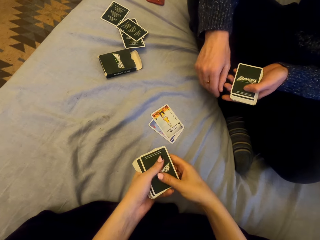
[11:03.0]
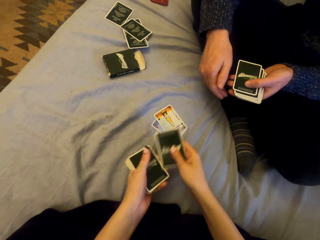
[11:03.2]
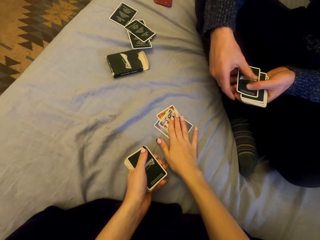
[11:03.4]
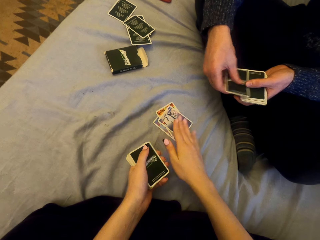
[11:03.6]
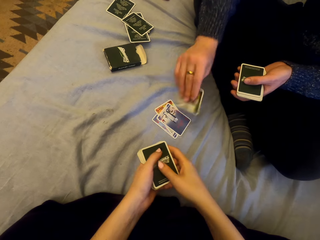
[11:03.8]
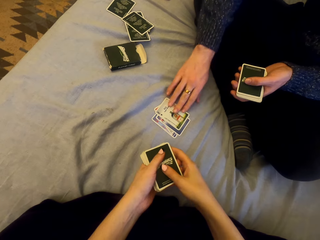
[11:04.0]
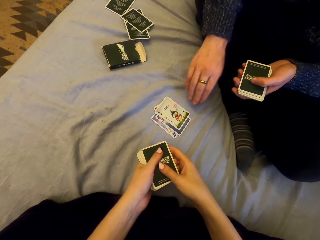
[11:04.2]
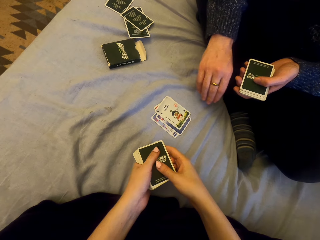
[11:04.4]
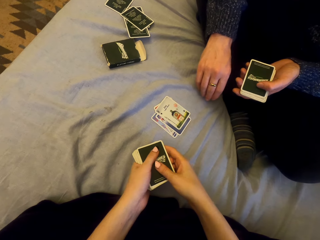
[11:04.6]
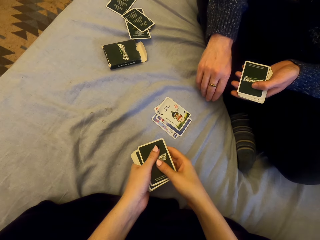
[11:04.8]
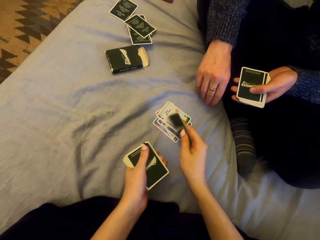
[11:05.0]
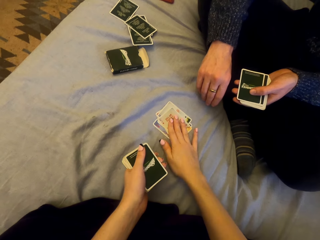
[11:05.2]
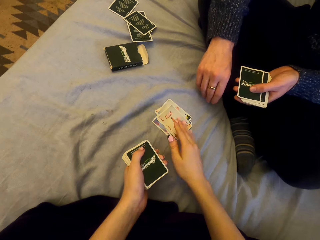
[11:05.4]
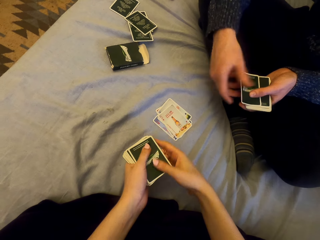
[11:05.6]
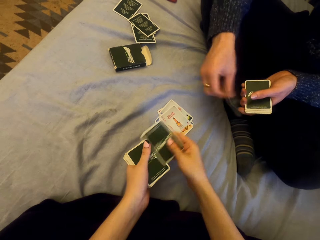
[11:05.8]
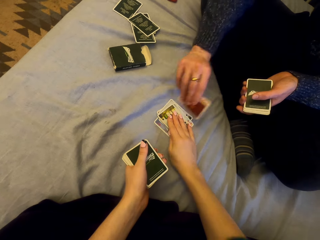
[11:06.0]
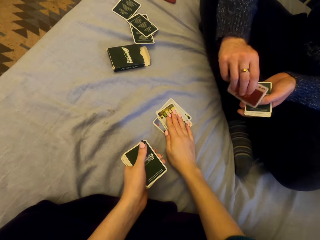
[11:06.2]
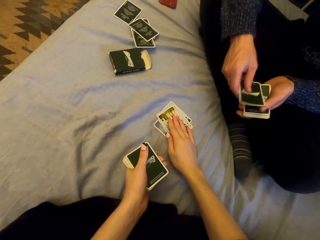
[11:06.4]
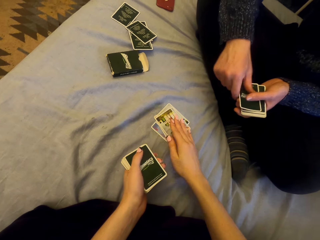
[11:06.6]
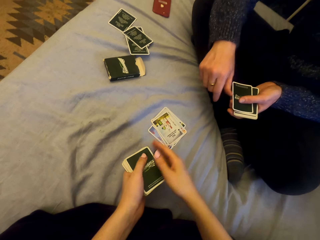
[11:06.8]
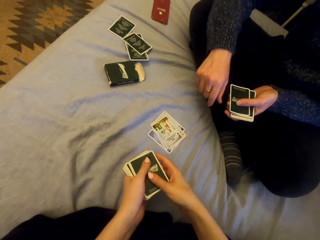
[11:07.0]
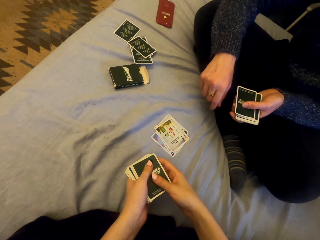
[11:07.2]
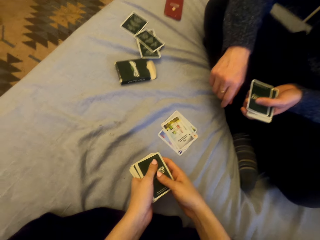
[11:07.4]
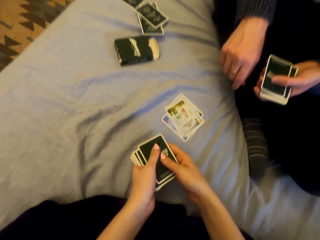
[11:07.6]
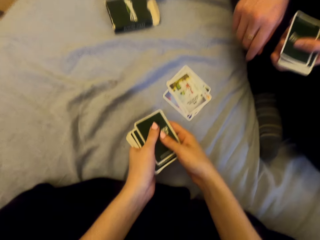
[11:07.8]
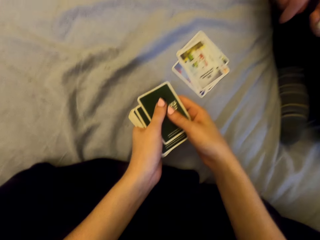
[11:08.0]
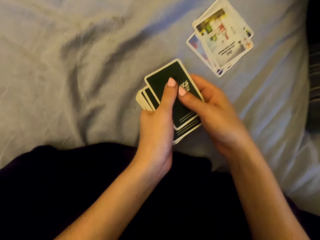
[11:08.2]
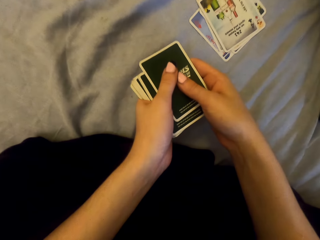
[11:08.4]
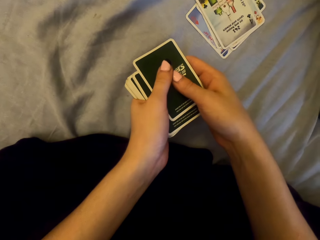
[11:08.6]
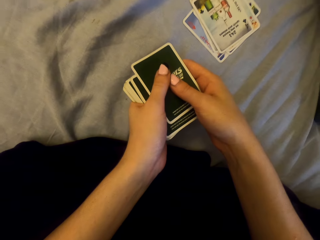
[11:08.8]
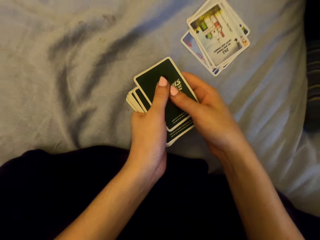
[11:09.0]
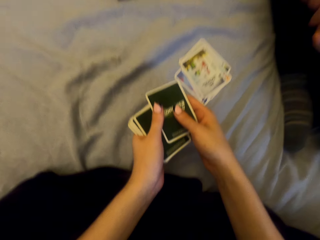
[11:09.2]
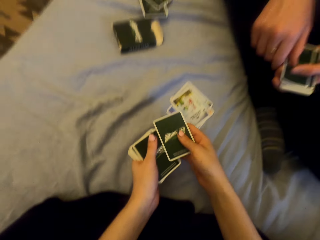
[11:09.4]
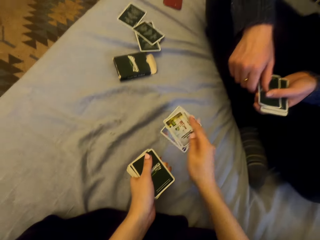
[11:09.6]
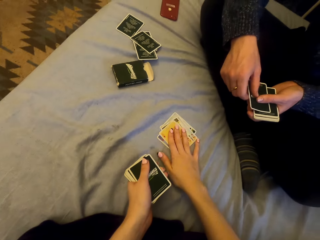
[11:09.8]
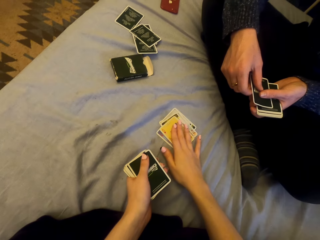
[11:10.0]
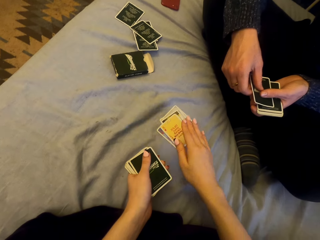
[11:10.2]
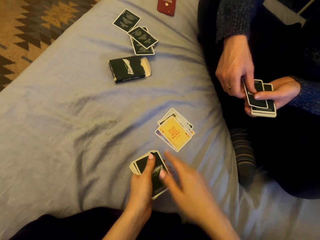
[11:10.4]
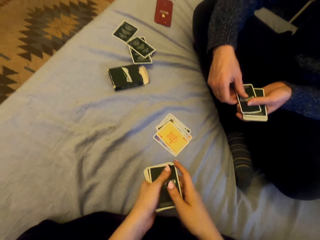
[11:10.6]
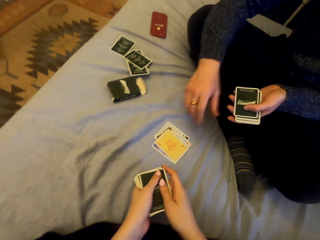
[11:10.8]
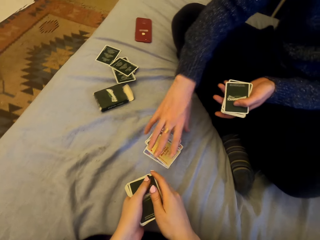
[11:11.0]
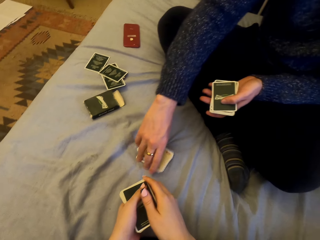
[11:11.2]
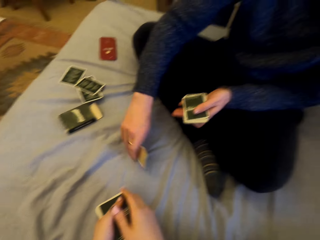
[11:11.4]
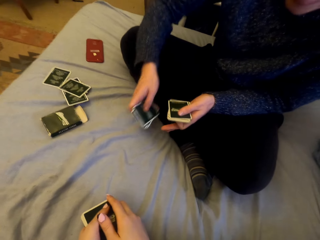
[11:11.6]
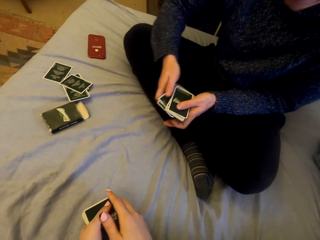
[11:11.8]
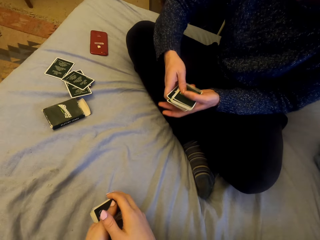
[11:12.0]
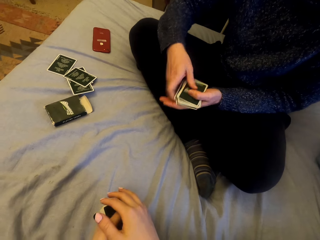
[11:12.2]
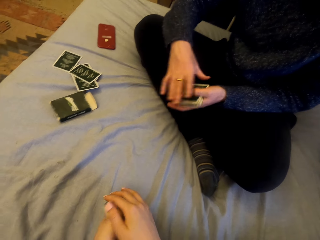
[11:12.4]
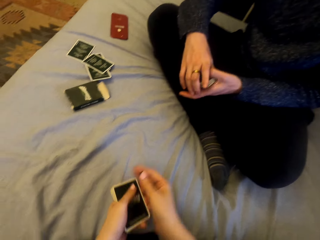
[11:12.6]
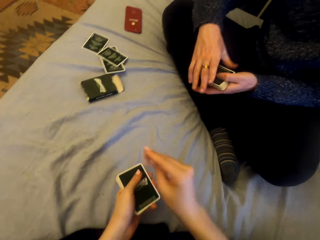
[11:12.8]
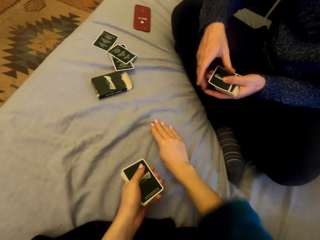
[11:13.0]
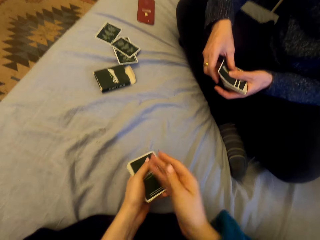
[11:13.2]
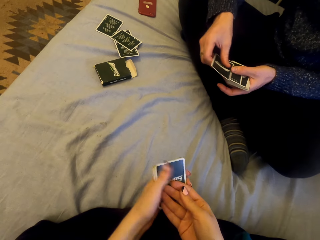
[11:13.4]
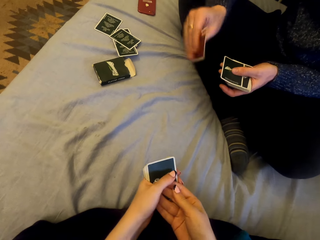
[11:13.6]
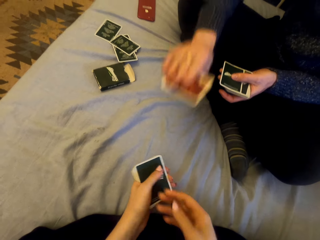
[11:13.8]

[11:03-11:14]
The camera wearer plays cards with a man. They put the card down repeatedly. They laugh. They put the card down. The man picks the cards.

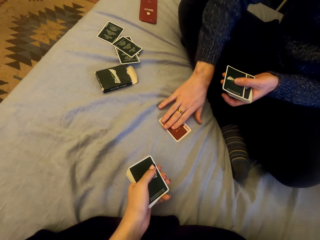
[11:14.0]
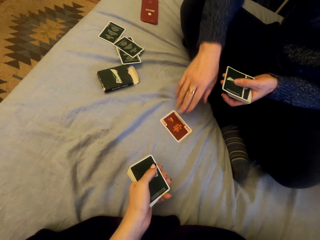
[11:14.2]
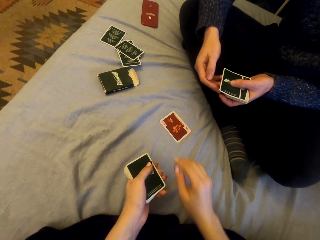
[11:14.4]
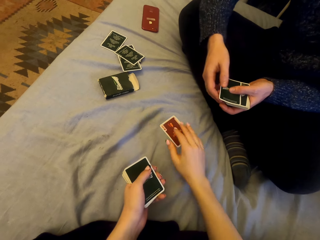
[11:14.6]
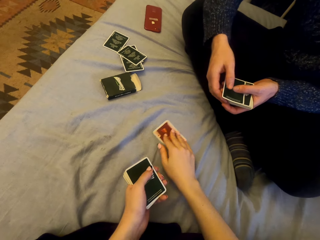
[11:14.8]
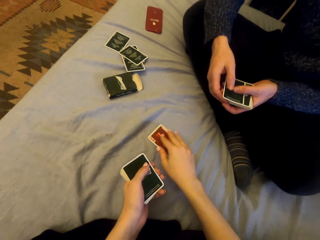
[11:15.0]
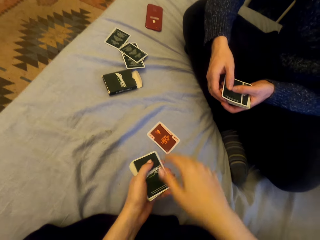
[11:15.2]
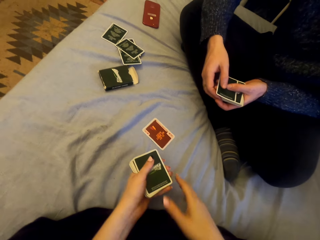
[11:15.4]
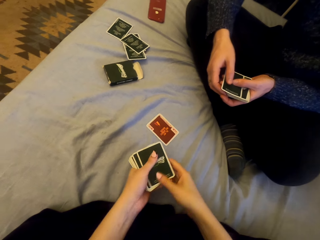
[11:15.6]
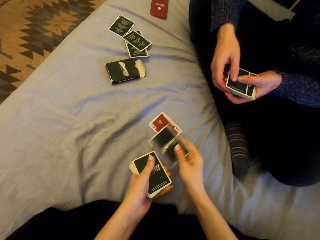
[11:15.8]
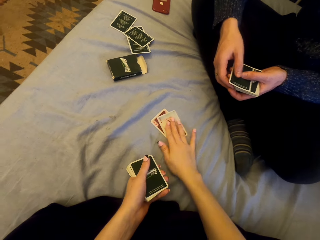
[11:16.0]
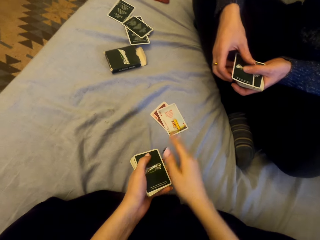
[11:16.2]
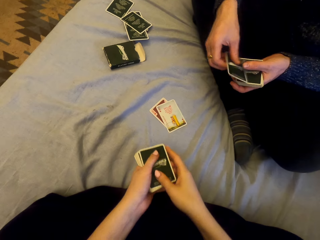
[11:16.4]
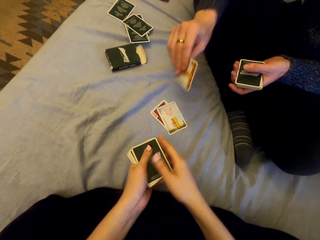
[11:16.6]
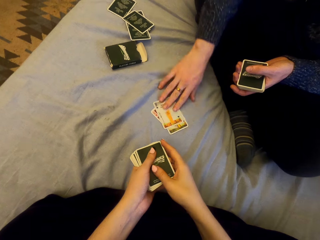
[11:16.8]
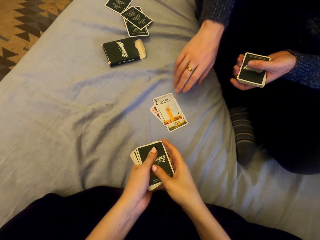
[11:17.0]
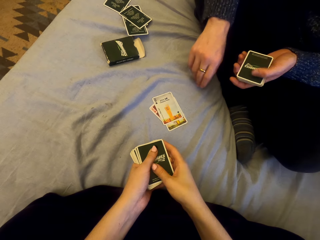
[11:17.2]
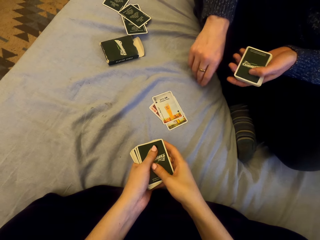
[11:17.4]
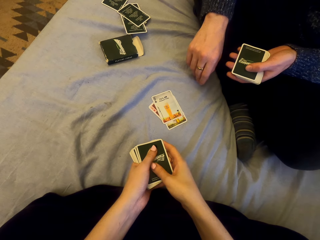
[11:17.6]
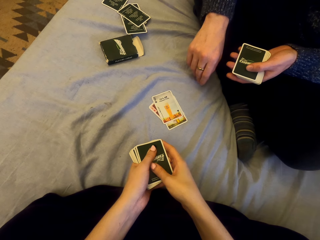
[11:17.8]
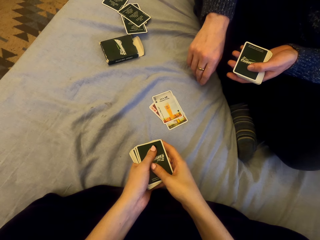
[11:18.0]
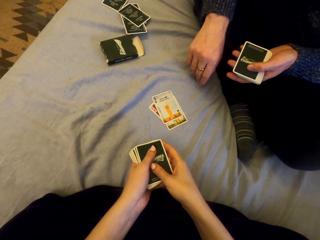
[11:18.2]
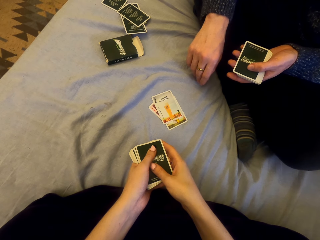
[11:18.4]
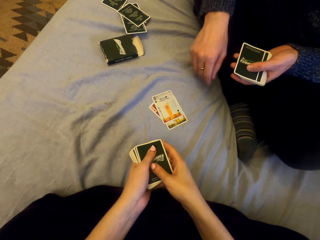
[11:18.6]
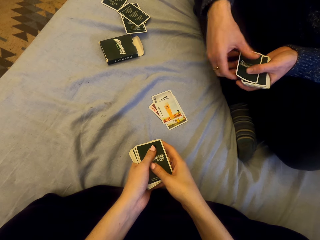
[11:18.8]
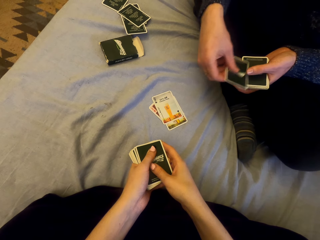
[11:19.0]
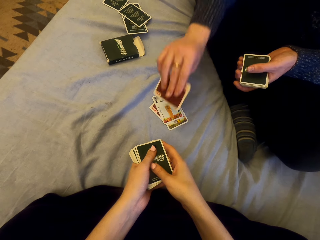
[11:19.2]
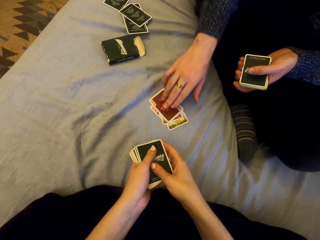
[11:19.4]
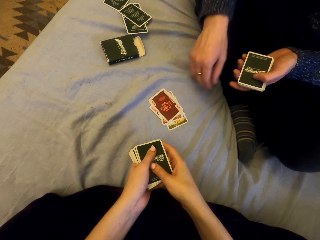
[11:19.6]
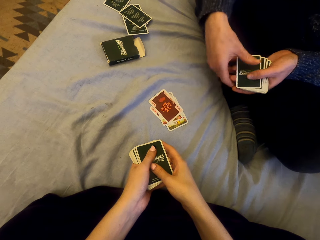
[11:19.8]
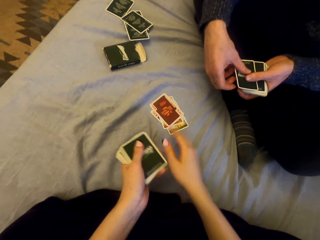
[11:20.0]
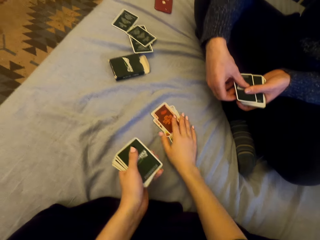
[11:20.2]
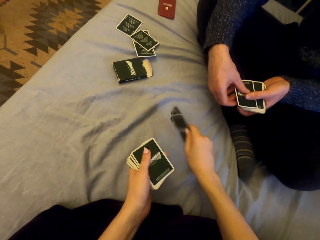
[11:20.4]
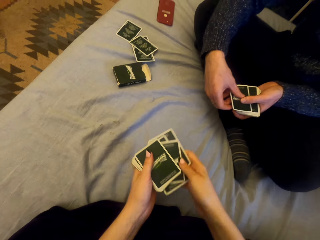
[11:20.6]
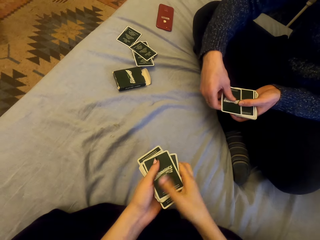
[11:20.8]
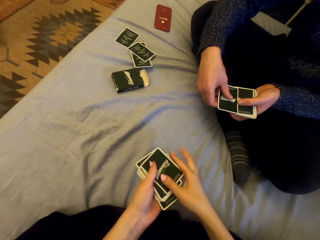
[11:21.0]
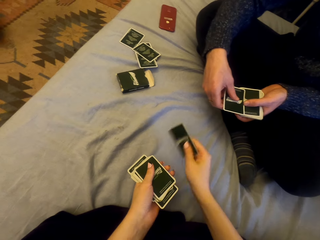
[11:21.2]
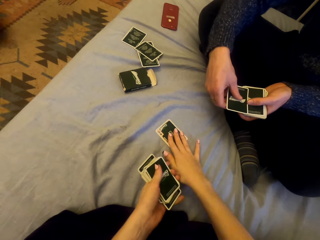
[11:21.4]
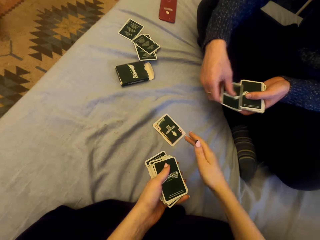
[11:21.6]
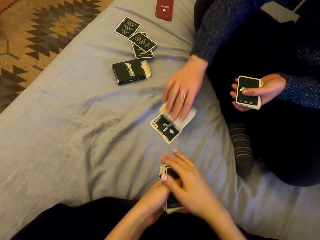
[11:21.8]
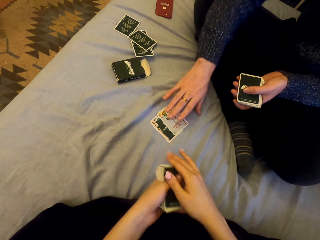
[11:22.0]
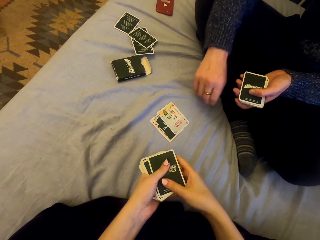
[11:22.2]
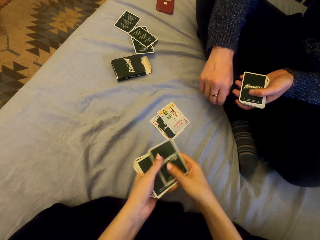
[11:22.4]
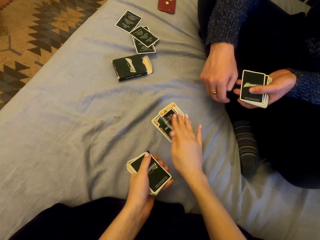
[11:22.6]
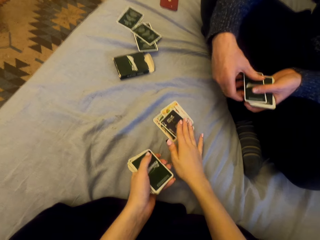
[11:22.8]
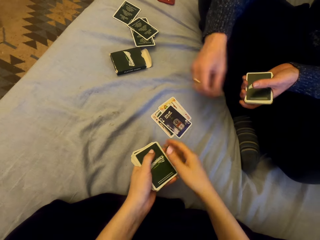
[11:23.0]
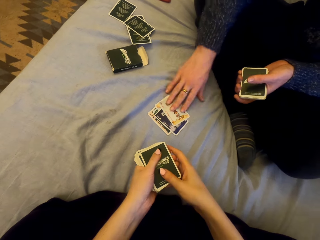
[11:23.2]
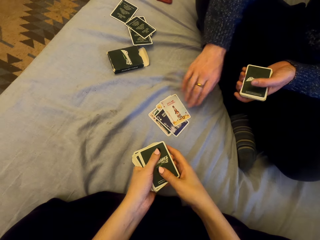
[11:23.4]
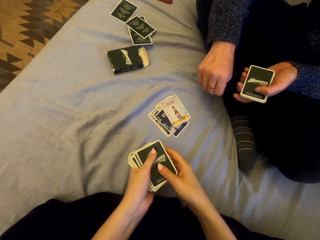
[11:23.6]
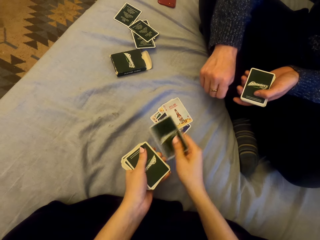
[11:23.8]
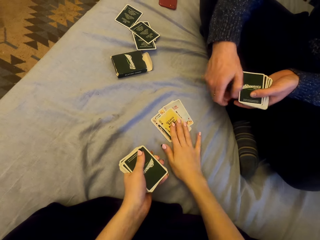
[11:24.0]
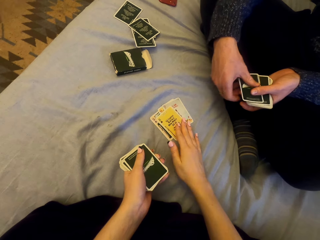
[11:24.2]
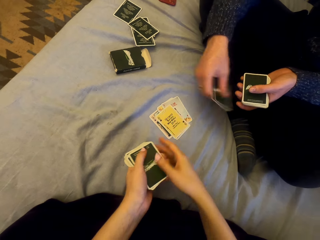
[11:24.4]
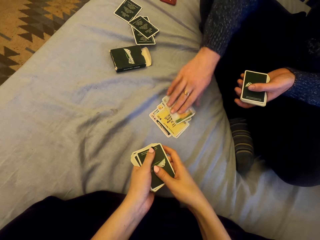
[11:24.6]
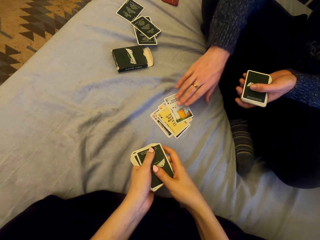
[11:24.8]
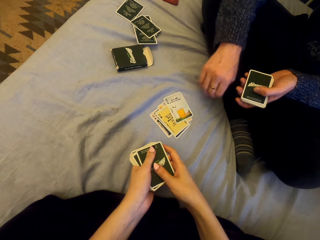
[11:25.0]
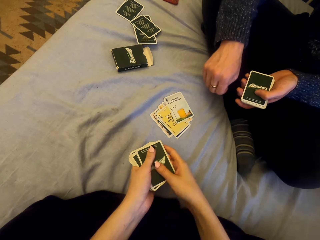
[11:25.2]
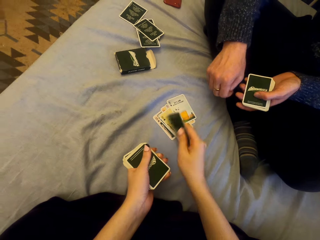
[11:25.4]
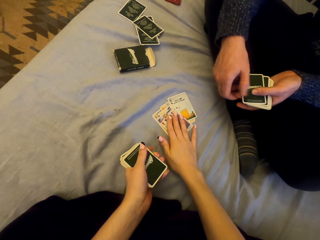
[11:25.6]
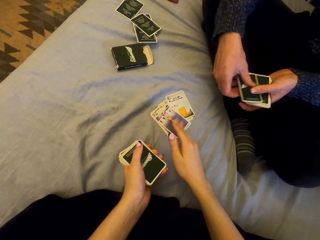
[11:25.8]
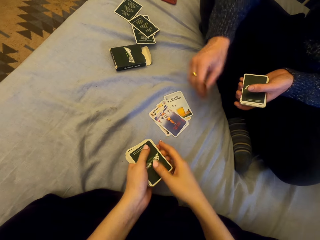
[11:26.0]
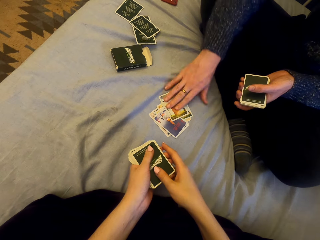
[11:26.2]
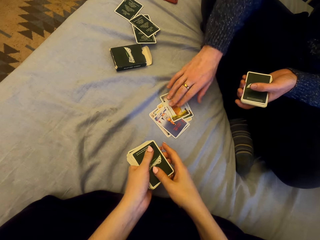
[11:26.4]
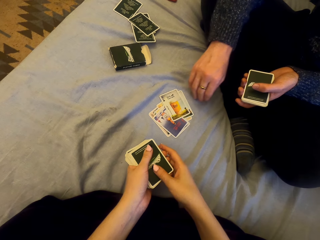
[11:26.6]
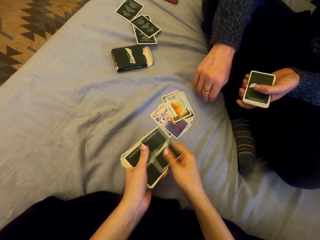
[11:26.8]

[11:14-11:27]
The man plays cards with the camera wearer. The man puts the card down. The camera wearer touches the cards. They put the card down. The man puts the card down. He puts the card down again. The camera wearer picks the cards. They play cards with the man. They put the card down. They put the card down again. The man puts the card down. The camera wearer puts the card down. The man puts the card down. The camera wearer puts the card down. The man puts the card down.
